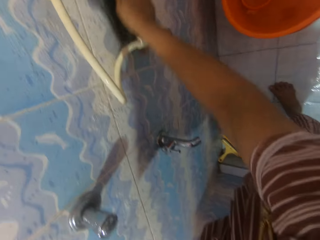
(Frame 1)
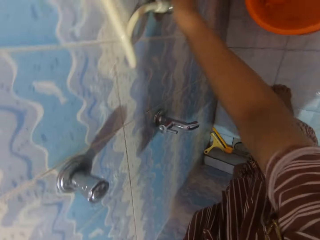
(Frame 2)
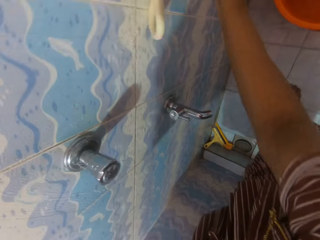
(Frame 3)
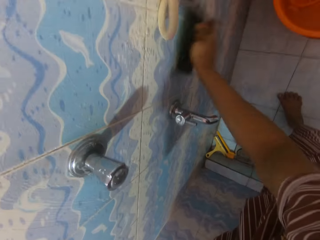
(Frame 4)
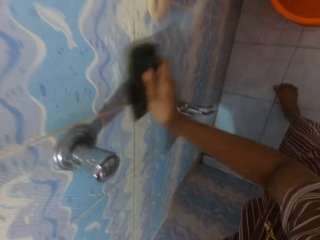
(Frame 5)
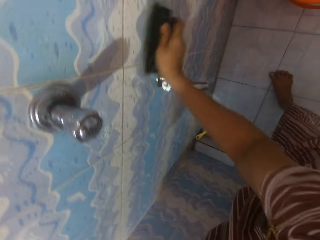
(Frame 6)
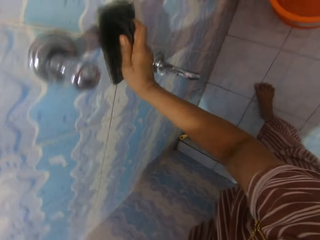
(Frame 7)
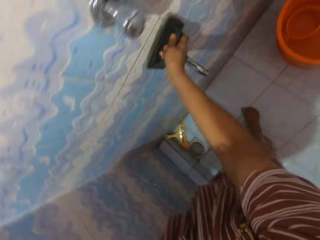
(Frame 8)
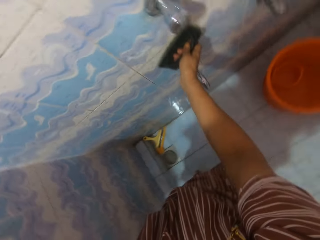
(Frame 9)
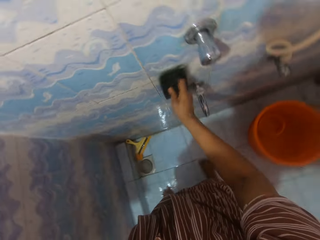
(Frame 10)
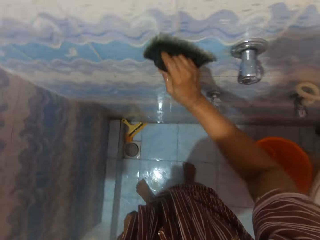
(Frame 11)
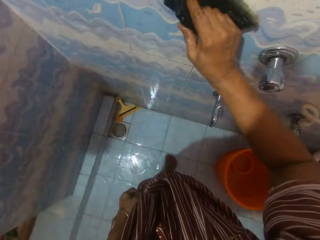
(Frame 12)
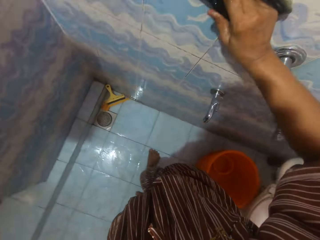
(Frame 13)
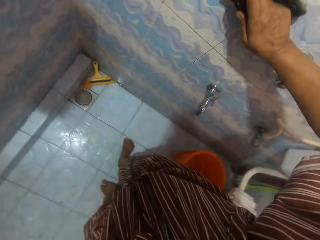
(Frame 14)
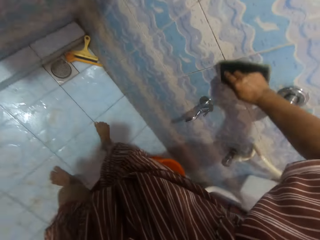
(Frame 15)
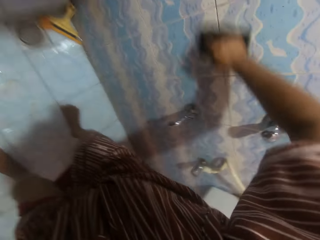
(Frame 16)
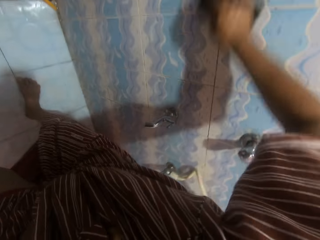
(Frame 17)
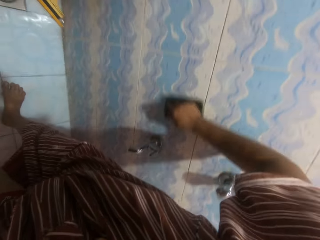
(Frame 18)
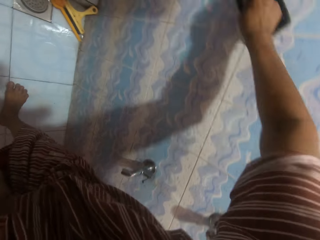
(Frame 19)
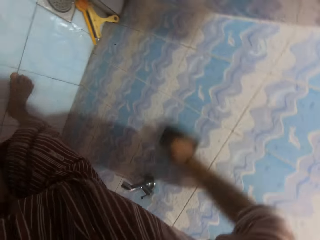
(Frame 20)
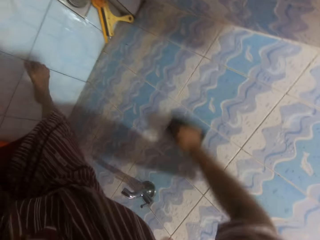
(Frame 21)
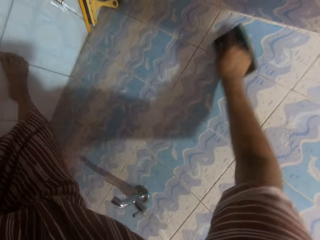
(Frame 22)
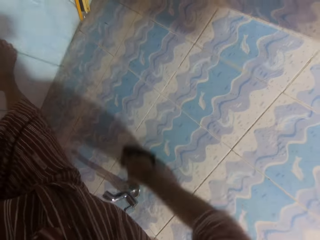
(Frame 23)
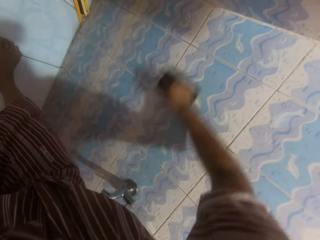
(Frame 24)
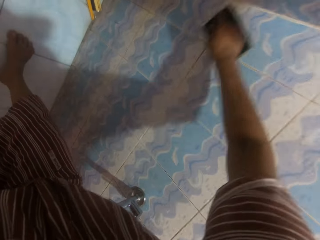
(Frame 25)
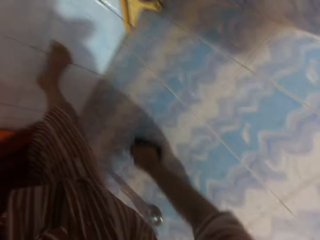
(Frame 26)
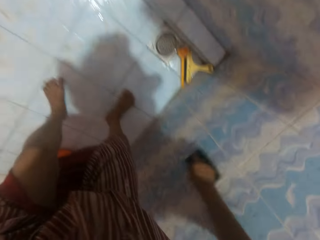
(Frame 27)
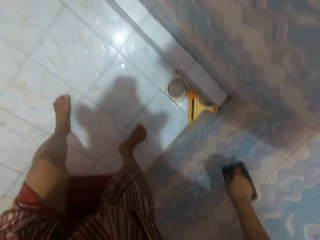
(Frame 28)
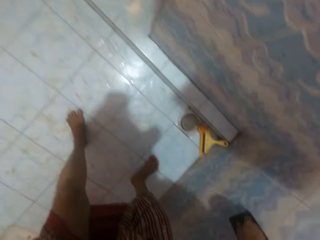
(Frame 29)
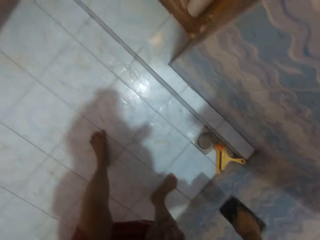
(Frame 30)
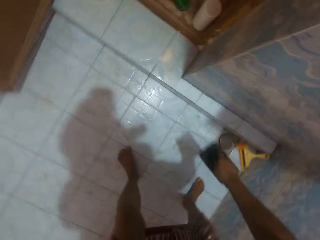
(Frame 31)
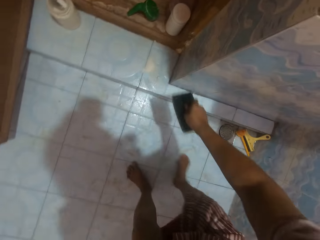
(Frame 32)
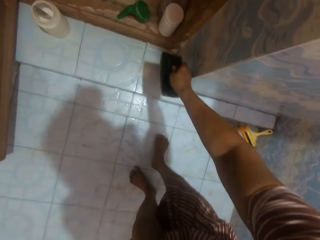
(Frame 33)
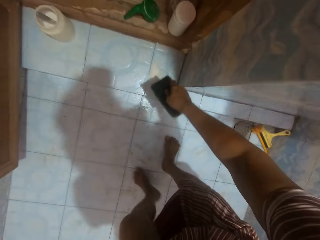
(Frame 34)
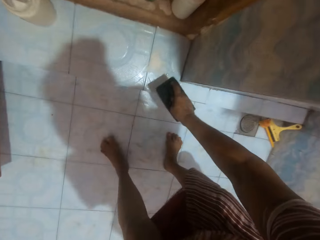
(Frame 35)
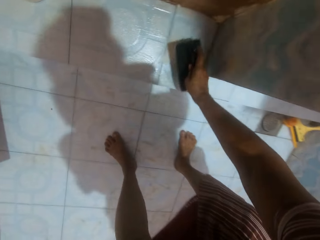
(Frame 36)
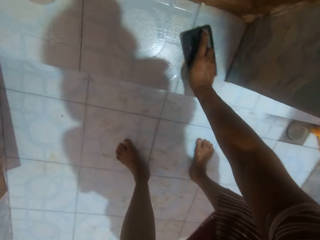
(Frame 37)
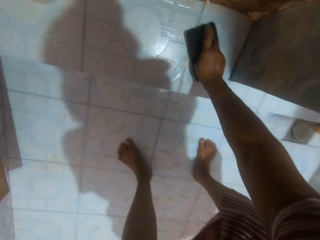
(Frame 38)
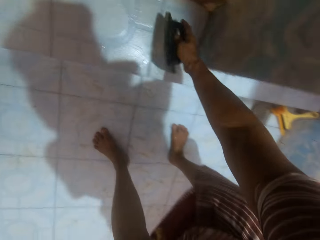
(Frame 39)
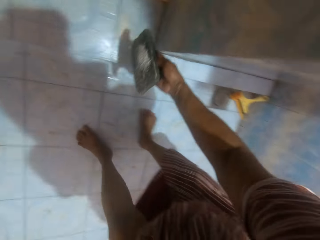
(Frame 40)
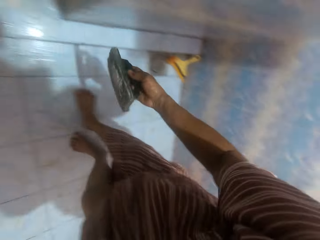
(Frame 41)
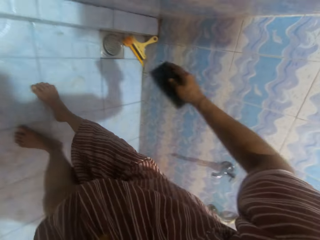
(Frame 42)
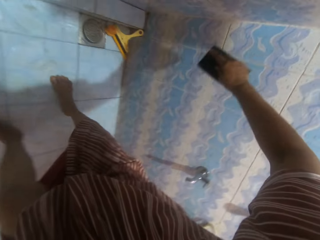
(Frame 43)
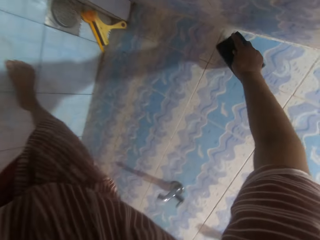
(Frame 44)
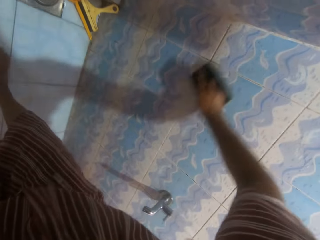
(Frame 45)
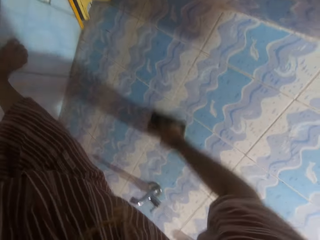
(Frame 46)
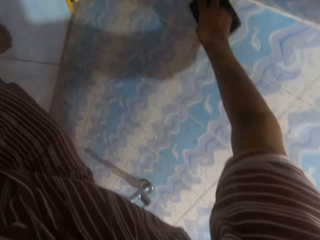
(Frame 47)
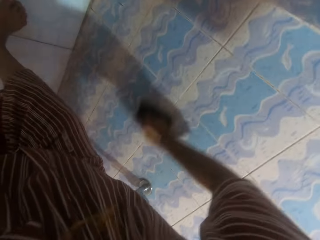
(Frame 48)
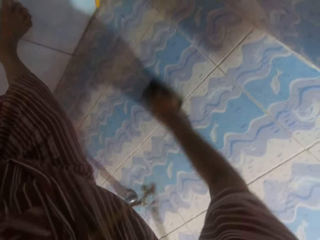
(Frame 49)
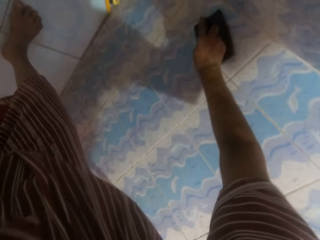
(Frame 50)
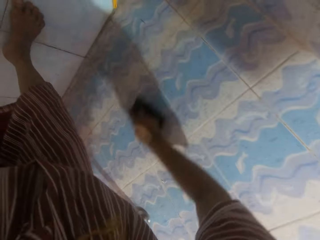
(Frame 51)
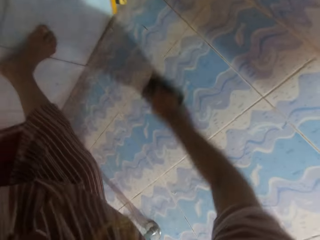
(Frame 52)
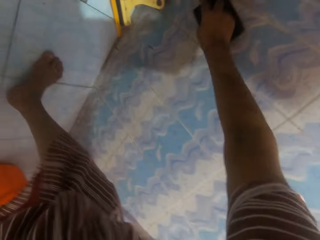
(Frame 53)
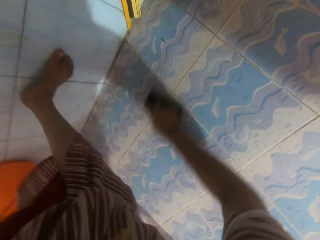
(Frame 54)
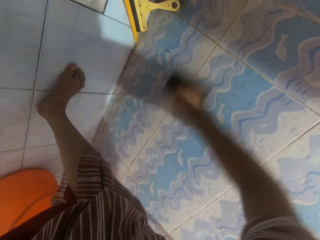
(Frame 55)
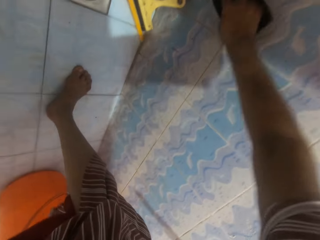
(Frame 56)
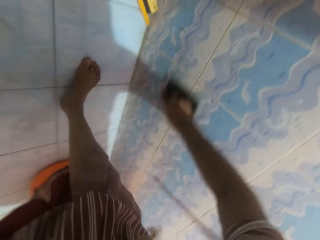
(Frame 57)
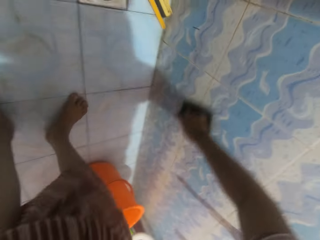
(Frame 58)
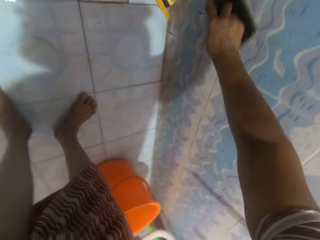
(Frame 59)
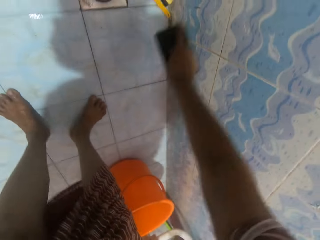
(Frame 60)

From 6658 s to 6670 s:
The camera wearer stops scrubbing the bathroom wall. They place the scrubbing brush on the detergent by an edge of the bathroom. They touch the detergent with the brush. They remove the scrubbing brush from the detergent. They continue scrubbing the wall of the bathroom with the scrubbing brush.

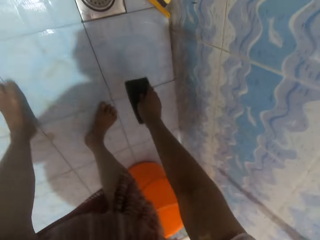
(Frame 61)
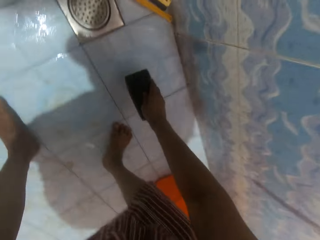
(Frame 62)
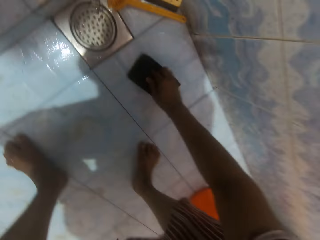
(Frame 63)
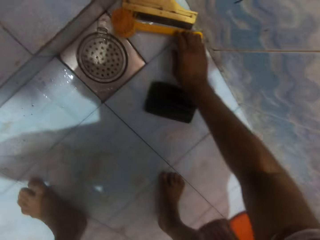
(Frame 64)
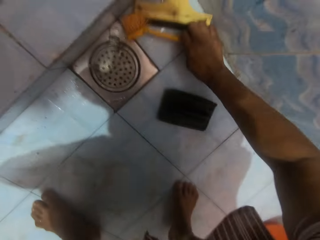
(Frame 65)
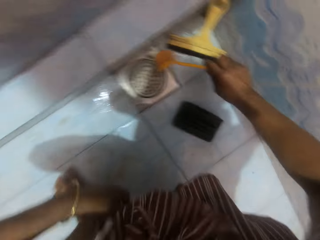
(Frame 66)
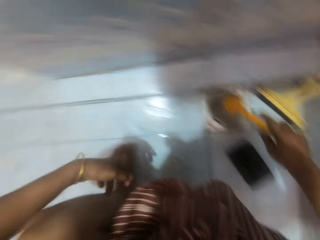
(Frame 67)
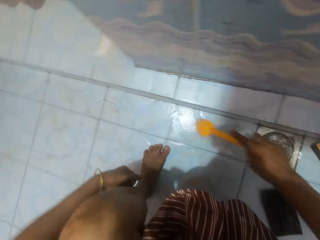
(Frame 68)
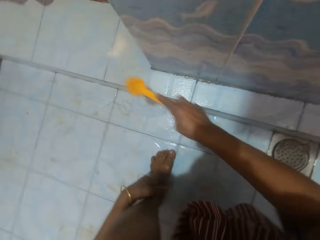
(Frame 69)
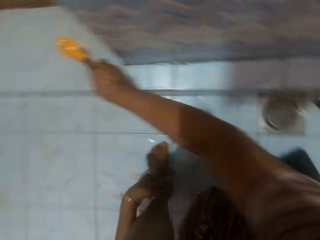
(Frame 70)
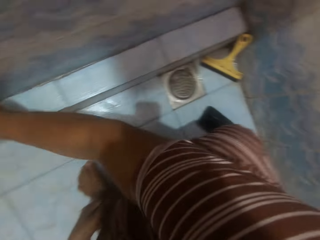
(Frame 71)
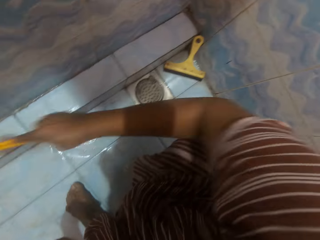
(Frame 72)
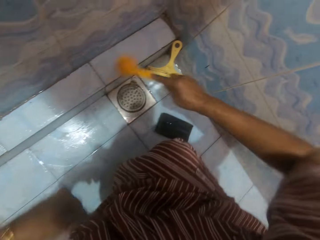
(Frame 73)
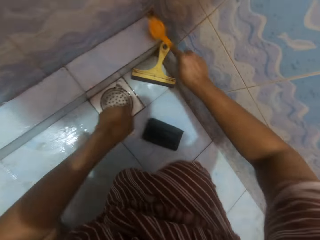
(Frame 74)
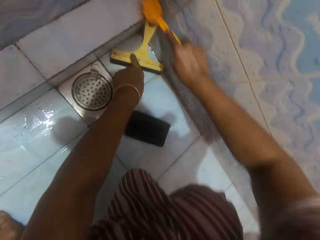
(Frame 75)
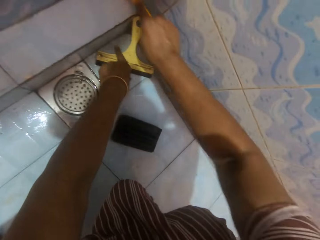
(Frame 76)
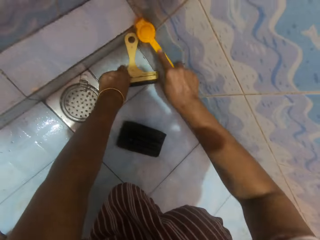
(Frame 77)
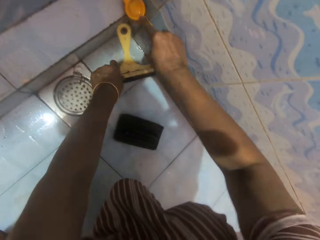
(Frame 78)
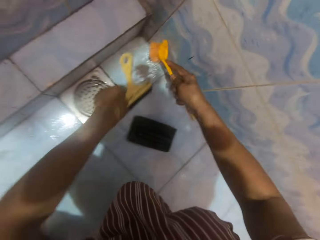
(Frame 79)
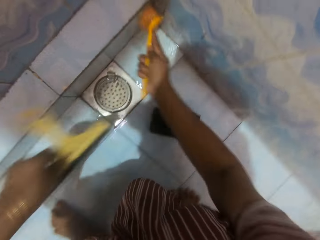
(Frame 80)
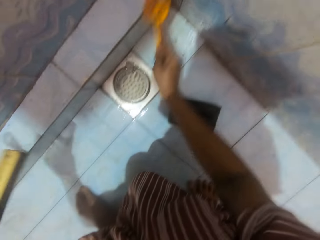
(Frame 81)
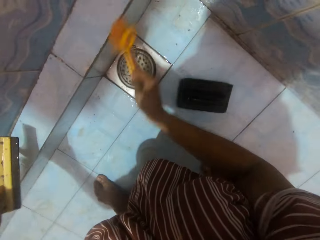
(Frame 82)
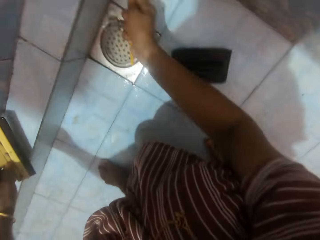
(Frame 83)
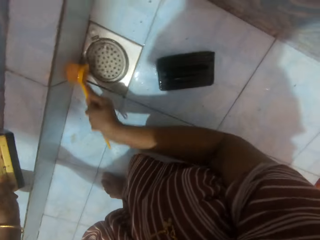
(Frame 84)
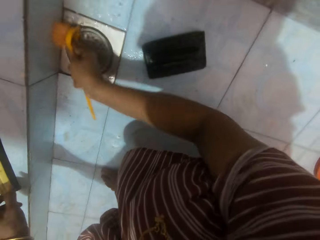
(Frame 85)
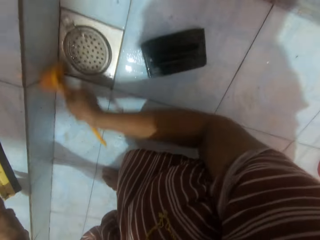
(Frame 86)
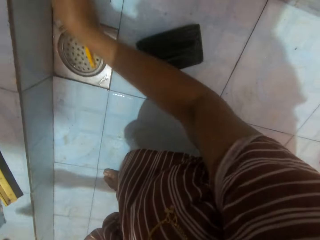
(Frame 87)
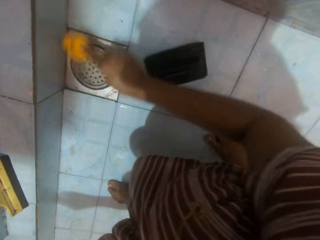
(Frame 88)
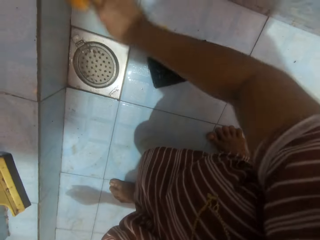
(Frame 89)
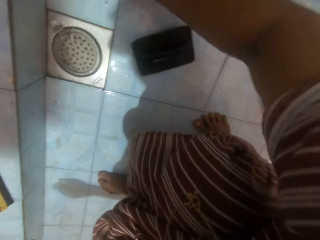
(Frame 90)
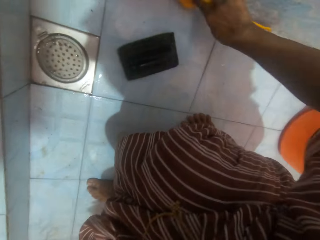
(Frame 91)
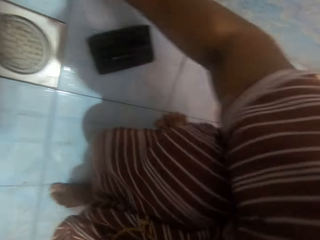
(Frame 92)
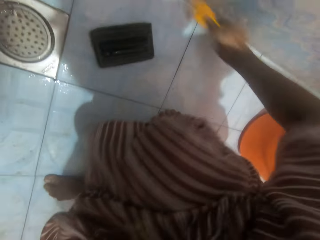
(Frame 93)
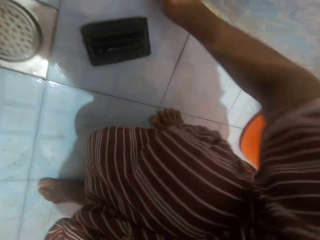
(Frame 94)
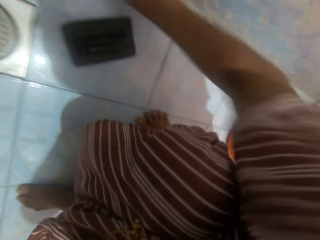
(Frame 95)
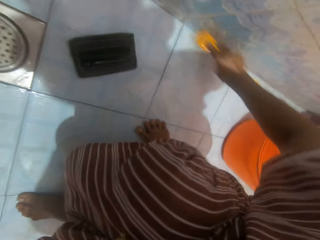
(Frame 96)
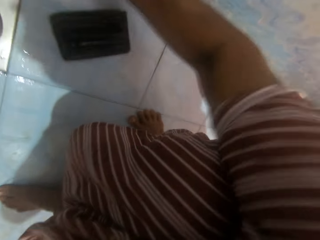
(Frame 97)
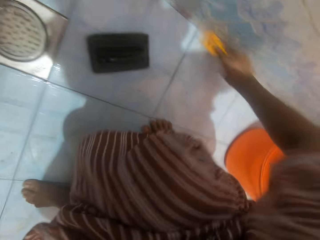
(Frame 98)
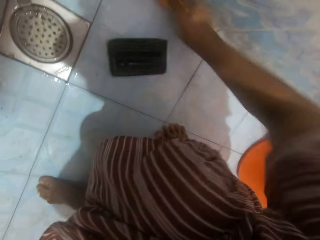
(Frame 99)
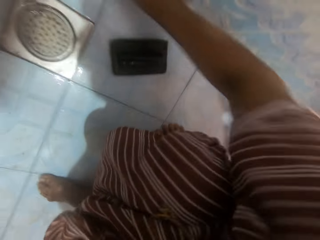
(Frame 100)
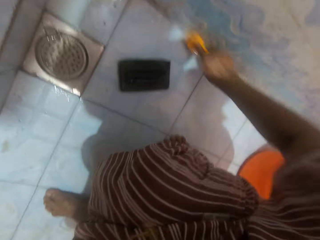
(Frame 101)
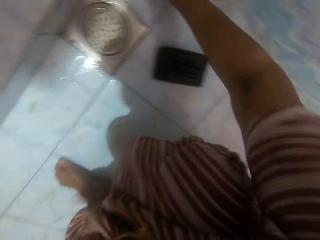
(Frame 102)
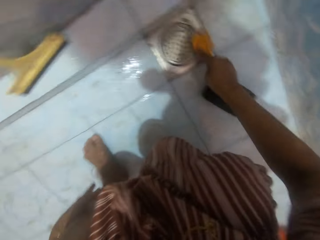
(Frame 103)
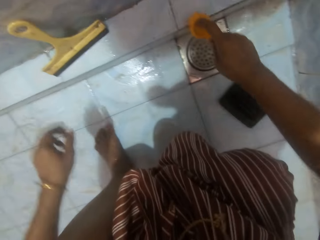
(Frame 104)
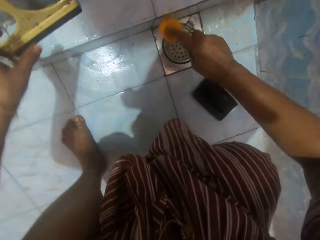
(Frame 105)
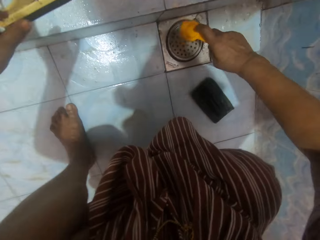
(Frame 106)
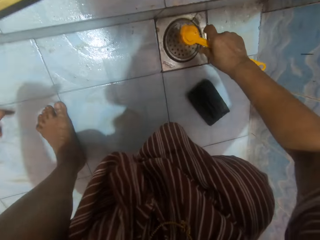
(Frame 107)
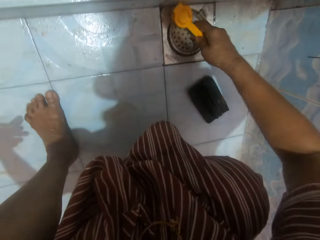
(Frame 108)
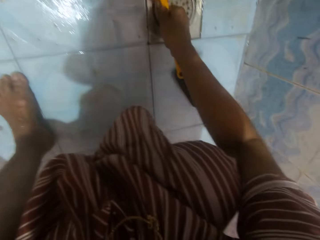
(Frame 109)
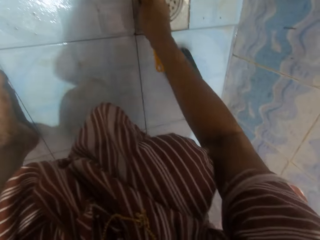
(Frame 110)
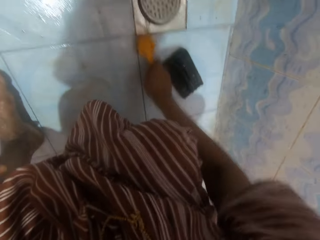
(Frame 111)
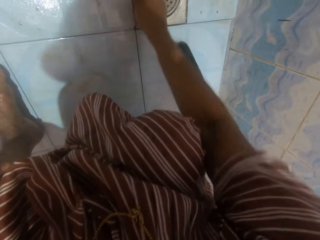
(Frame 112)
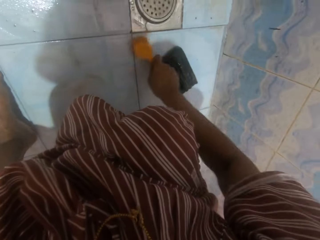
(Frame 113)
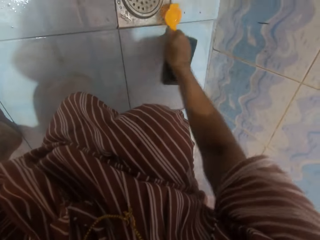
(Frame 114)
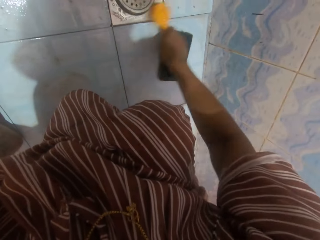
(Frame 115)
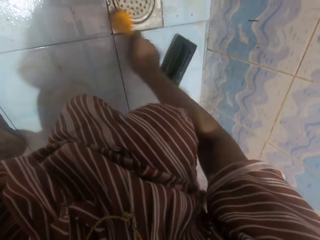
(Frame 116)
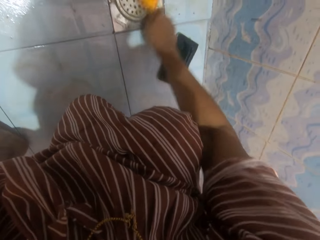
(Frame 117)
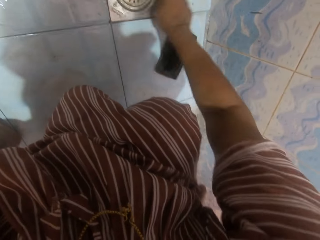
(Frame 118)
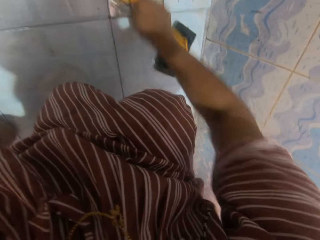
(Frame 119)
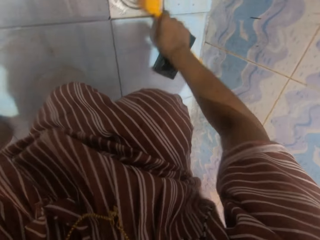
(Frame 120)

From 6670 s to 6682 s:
The camera wearer drops the scrubbing brush on the bathroom floor. They pick up a yellow brush from the bathroom floor. They place the yellow brush on the detergent by an edge of the bathroom. They scrub the edge of the bathroom with the yellow brush. They pick up a yellow paint brush from the bathroom floor. They scrub the side of the bathroom floor with the yellow brush. They move the brush. They drop the yellow paint brush at the edge of the bathroom entrance. They scrub the edges of the bathroom floor with the yellow brush. They touch the yellow paint brush at the edge of the bathroom entrance. They wash the tub drain with the yellow brush.
